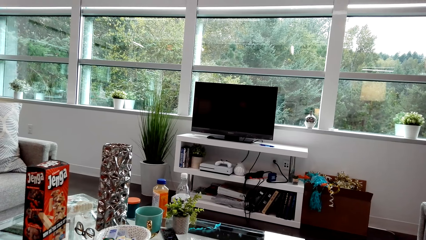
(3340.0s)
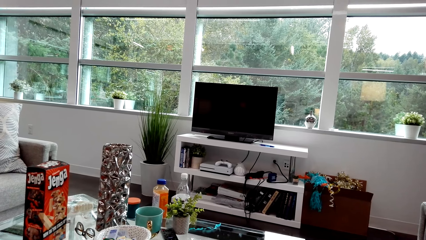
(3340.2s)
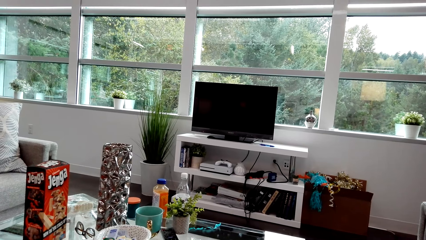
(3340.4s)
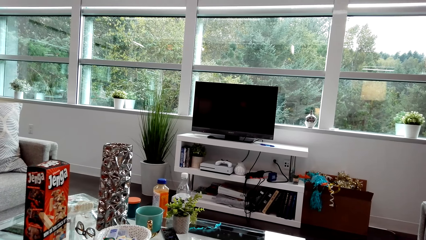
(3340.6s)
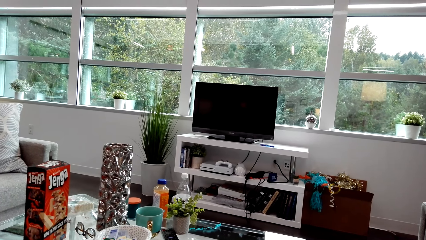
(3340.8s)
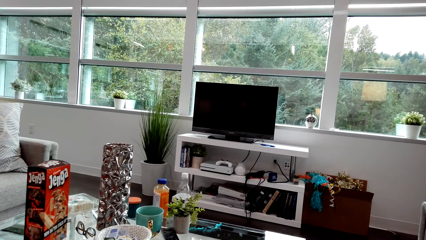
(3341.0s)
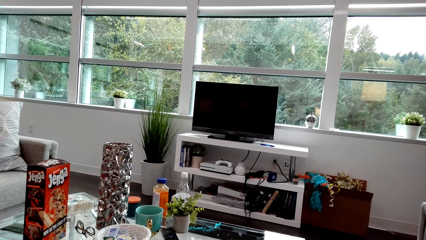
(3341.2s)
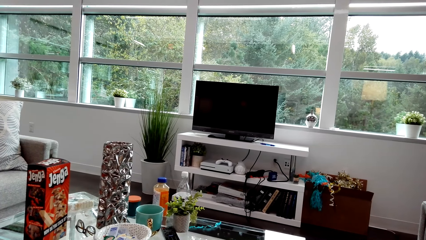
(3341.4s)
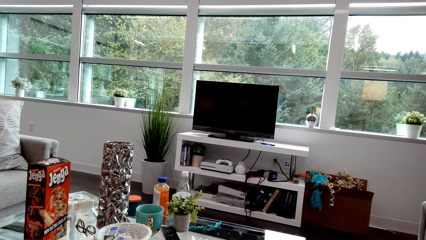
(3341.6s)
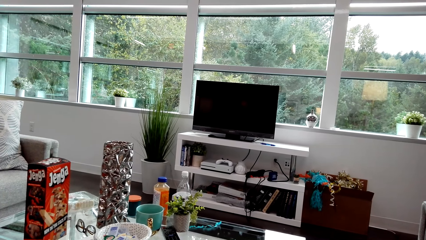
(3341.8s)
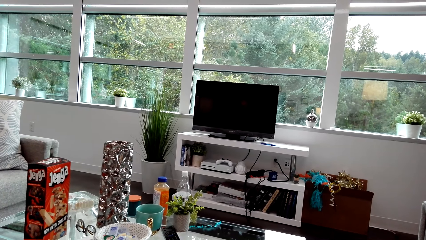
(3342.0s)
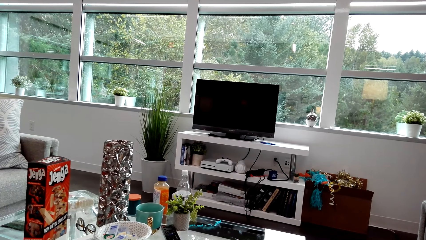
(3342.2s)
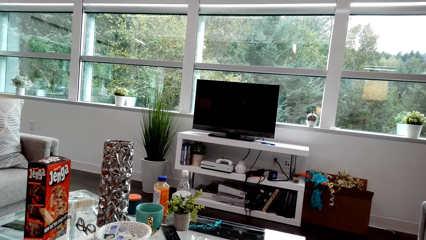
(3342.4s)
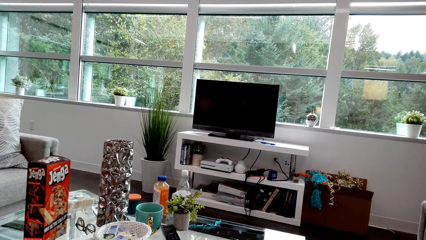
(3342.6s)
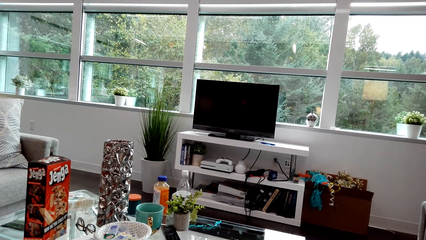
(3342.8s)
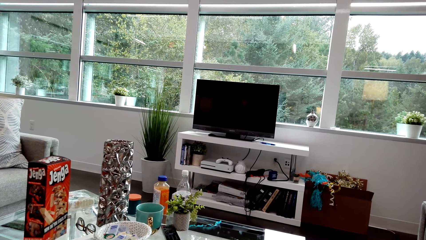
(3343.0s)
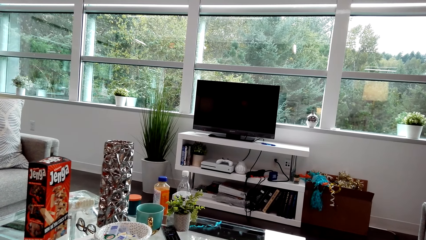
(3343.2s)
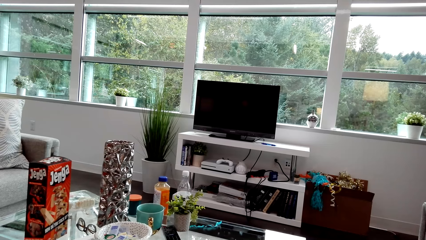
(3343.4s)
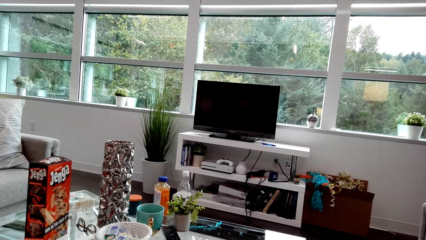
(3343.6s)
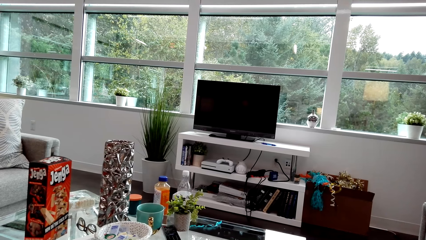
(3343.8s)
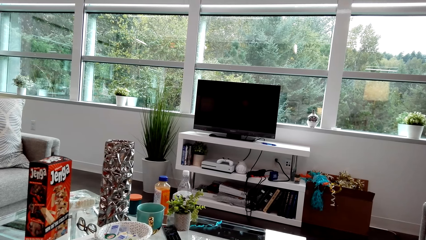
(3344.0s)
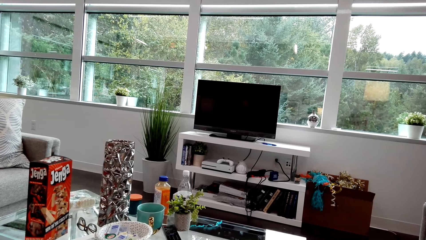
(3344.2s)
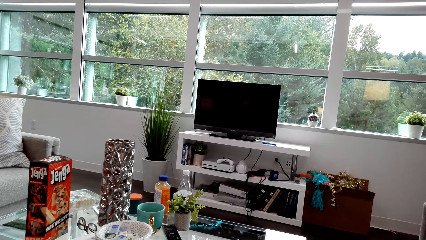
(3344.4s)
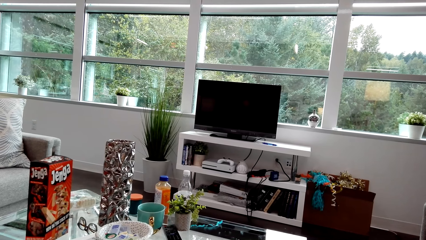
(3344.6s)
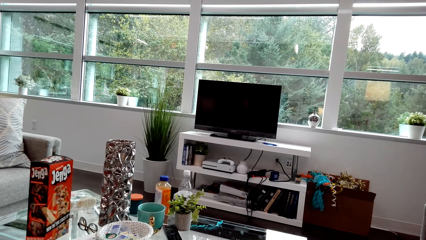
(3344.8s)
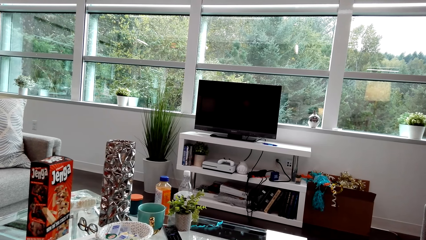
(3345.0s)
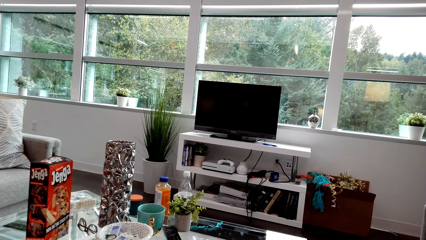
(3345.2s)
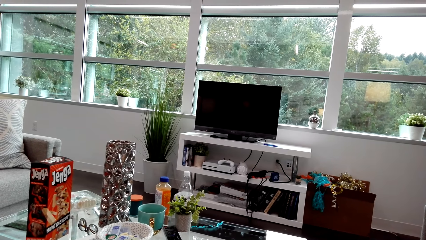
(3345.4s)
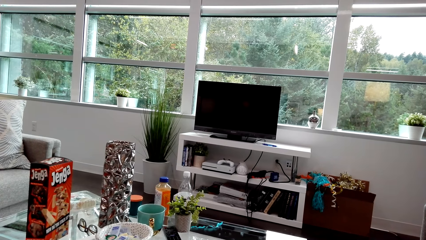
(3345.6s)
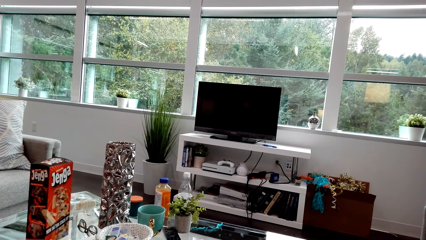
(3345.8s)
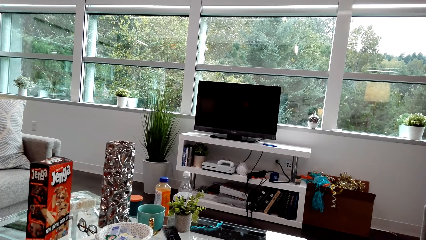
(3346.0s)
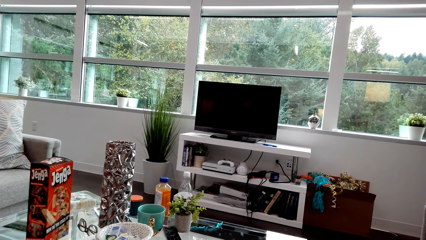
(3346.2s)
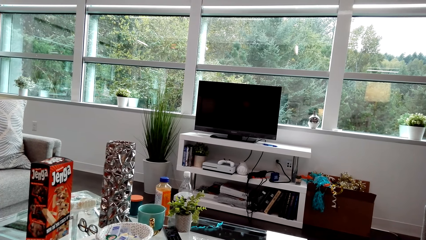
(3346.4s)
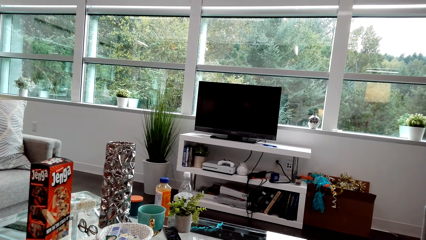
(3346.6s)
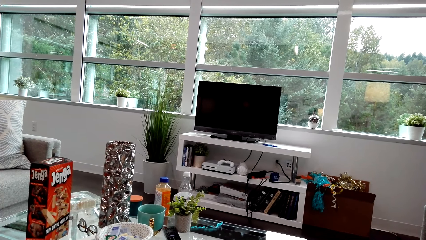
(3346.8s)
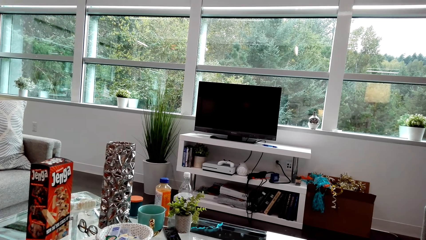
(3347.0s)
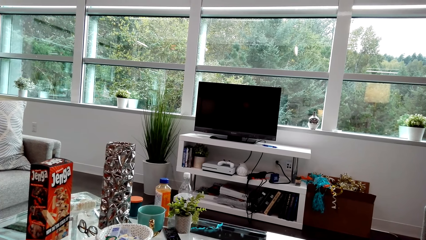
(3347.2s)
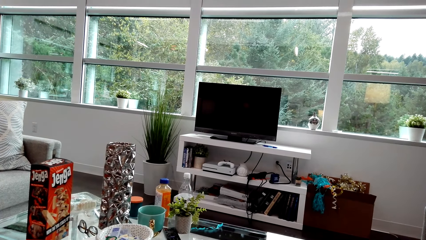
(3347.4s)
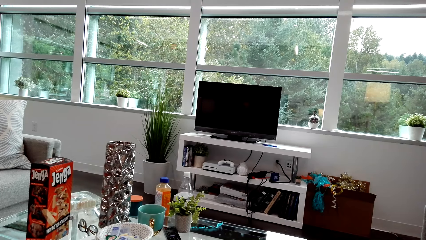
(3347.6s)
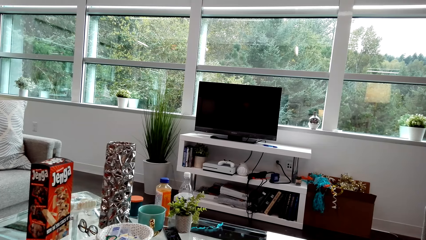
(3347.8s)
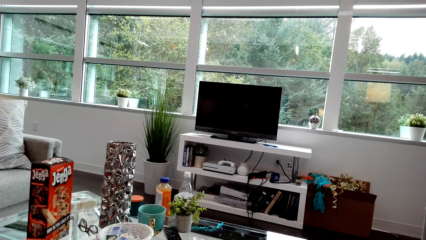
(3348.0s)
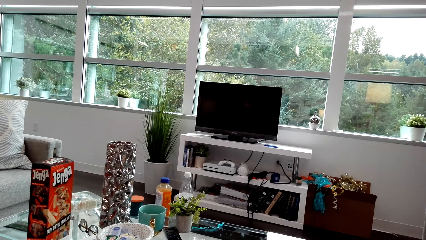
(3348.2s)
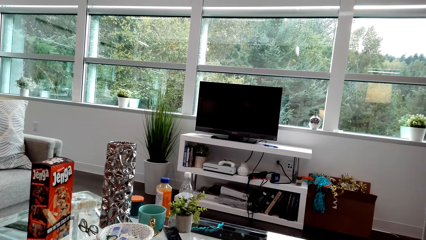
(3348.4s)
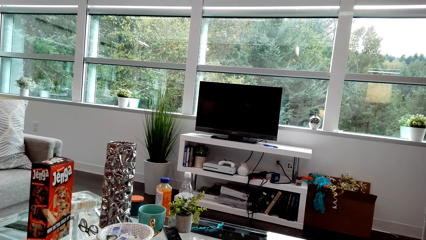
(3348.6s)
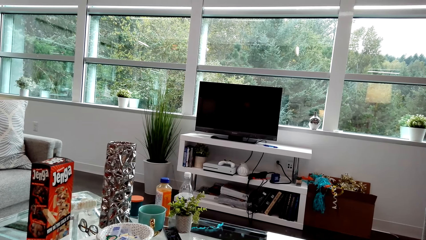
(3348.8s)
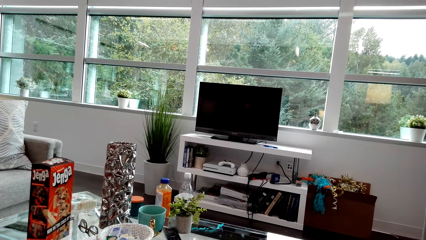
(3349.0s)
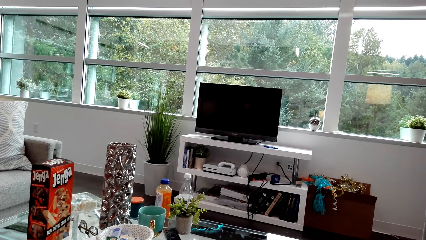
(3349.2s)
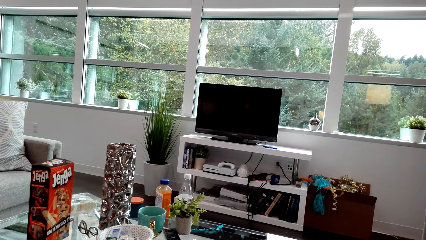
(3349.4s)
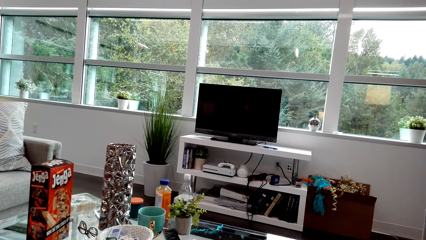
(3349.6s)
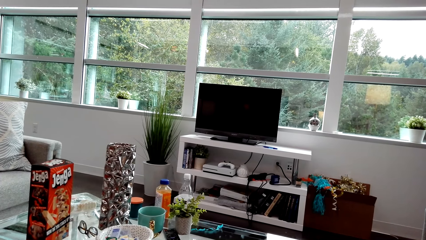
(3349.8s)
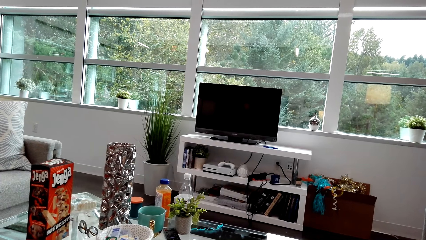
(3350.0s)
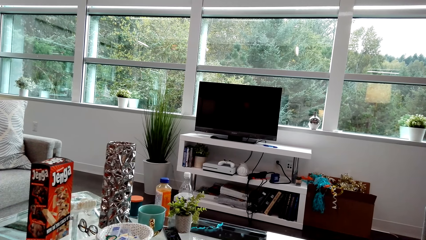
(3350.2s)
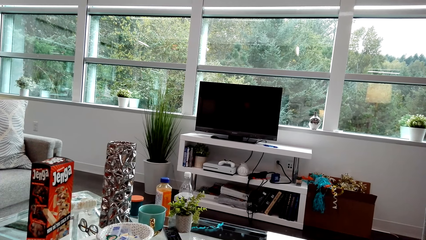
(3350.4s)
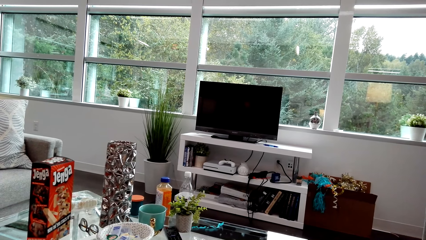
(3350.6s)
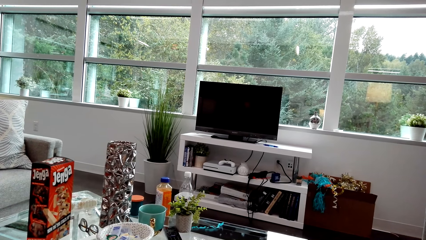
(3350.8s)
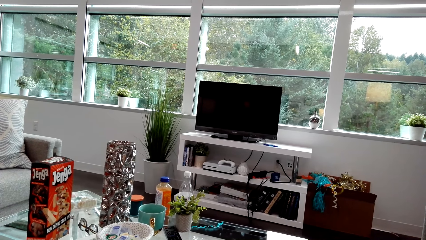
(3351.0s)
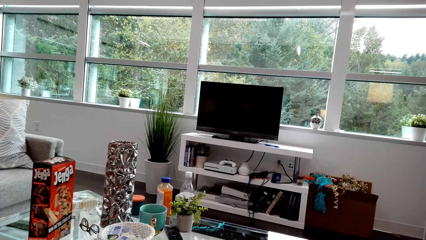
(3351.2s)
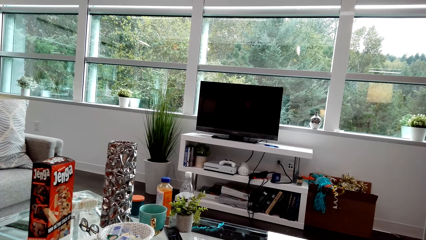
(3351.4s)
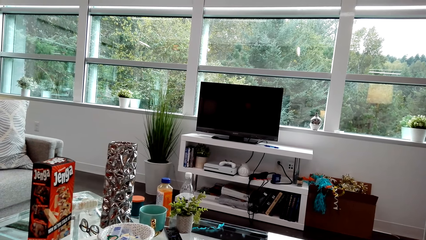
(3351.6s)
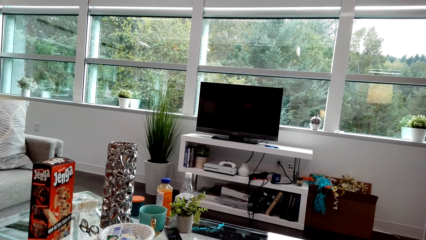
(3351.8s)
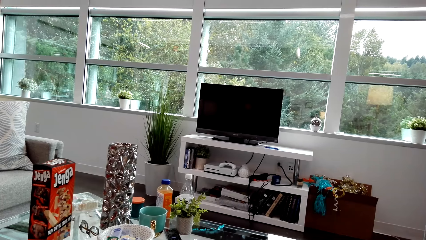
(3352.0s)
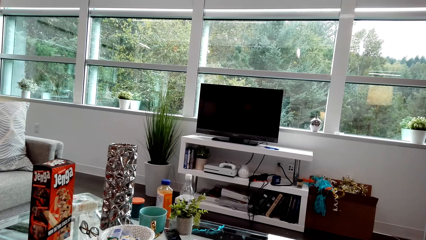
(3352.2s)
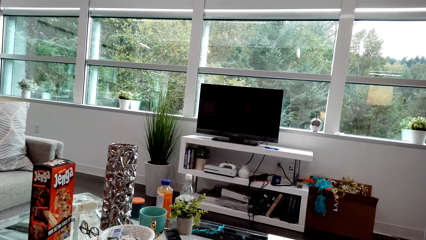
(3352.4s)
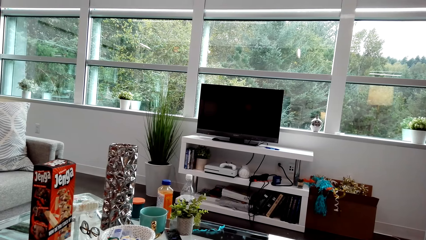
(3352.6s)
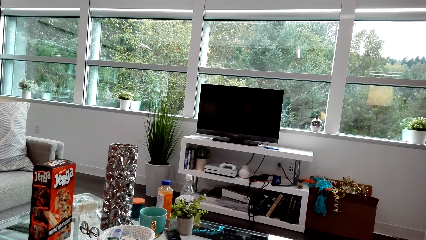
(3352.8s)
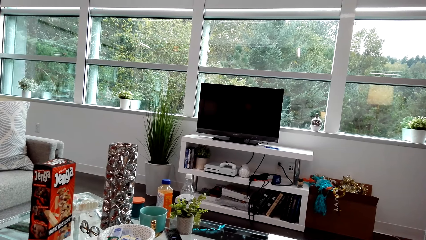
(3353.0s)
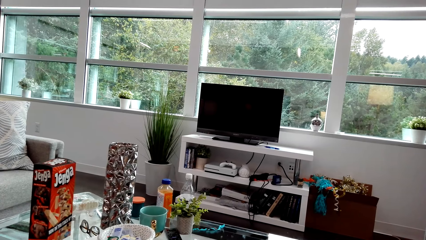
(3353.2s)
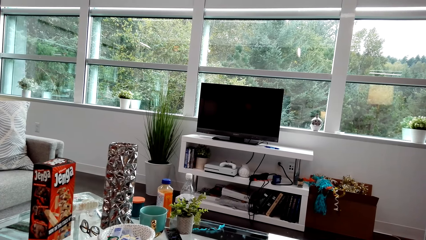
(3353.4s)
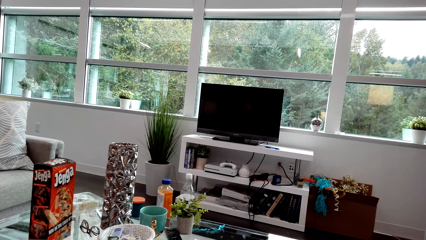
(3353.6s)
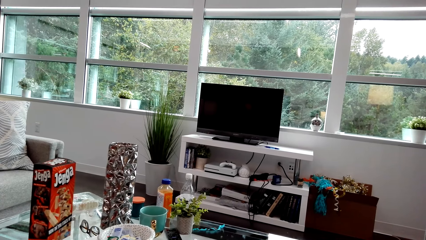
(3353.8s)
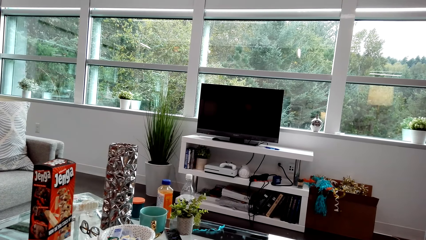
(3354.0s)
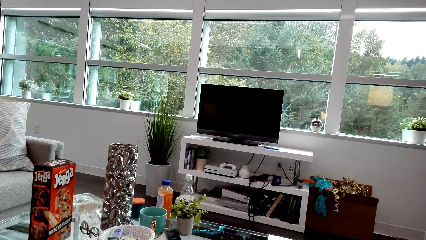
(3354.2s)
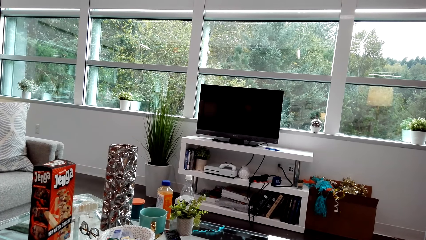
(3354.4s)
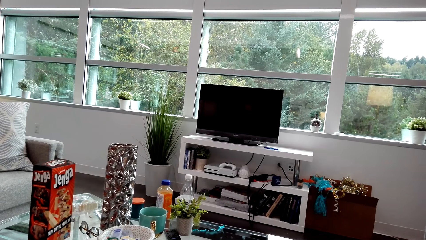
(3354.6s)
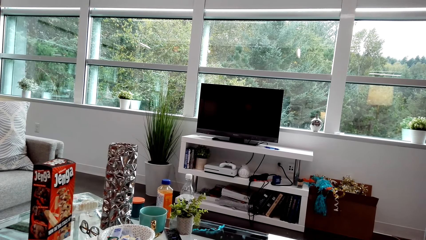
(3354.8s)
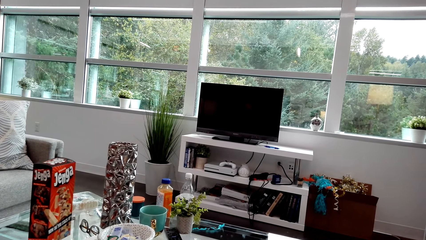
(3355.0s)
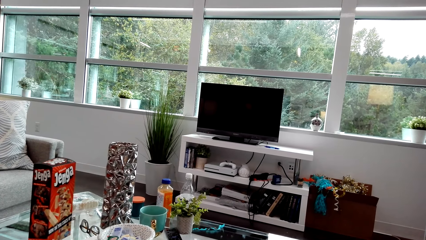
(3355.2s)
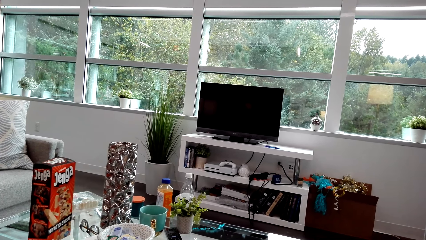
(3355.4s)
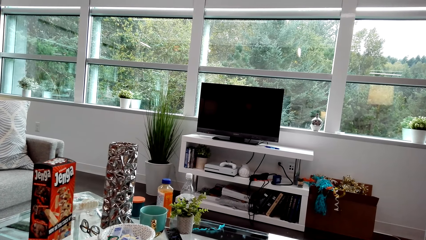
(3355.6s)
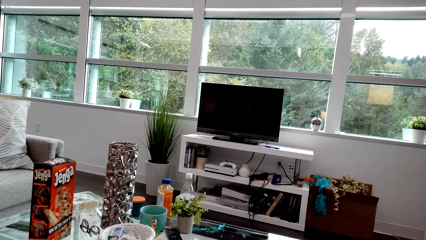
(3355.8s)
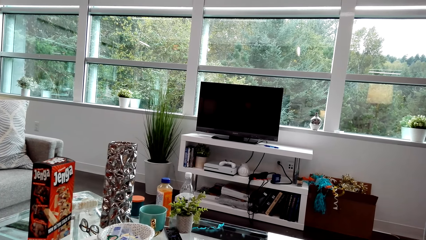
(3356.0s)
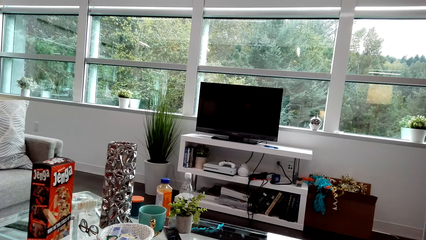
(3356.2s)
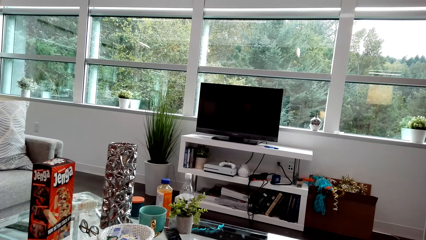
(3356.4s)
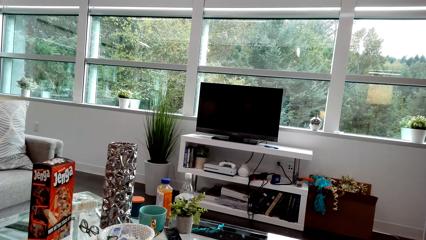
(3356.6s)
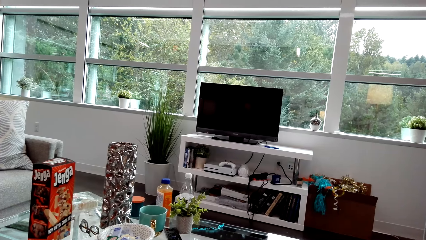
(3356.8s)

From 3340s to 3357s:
The camera wearer laughs. They look around.
